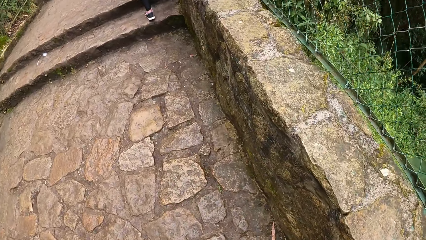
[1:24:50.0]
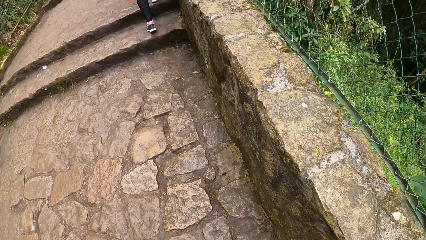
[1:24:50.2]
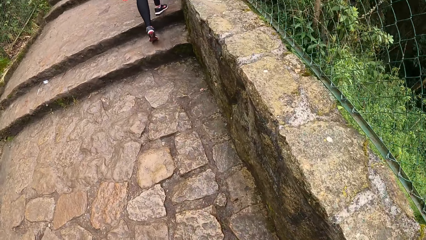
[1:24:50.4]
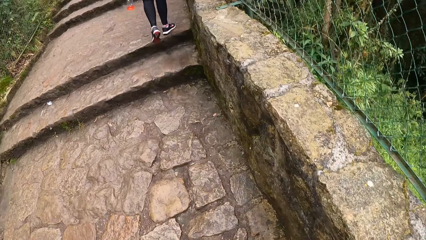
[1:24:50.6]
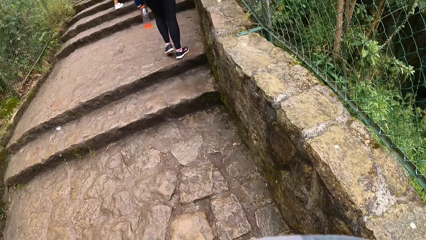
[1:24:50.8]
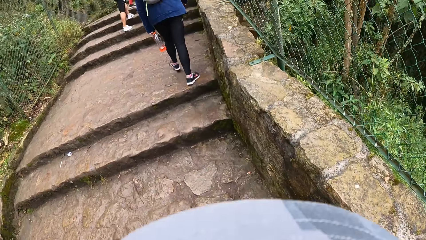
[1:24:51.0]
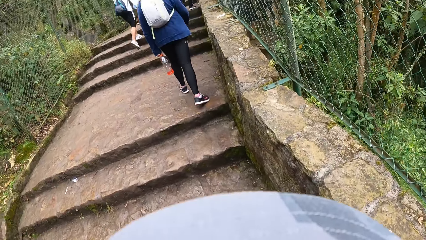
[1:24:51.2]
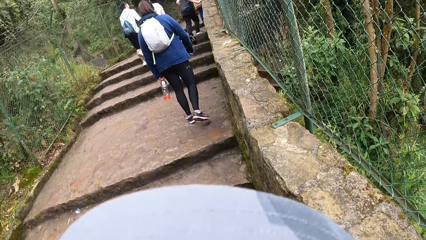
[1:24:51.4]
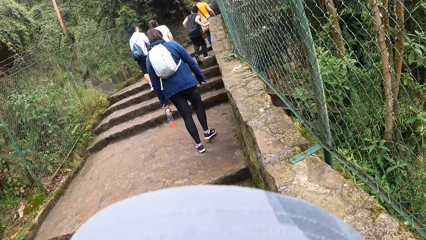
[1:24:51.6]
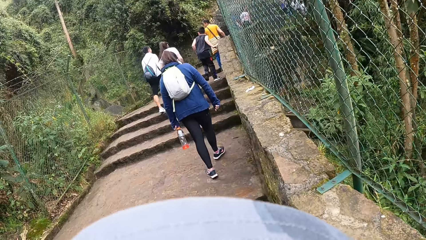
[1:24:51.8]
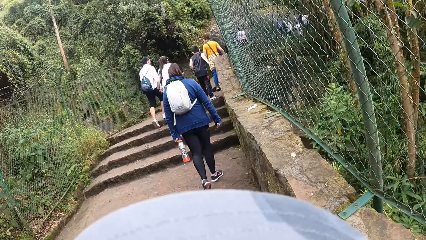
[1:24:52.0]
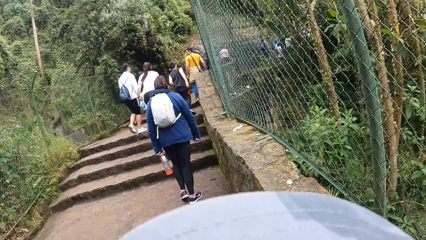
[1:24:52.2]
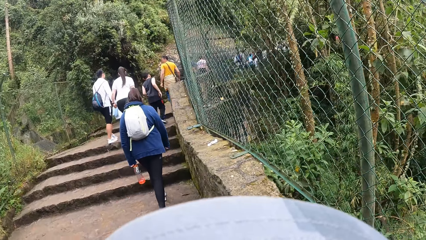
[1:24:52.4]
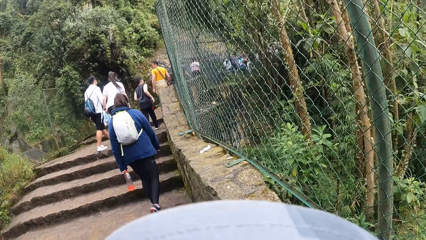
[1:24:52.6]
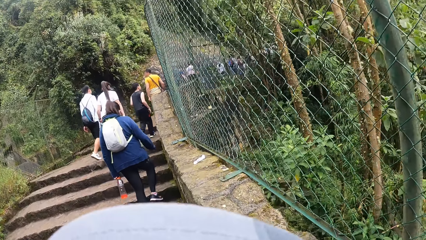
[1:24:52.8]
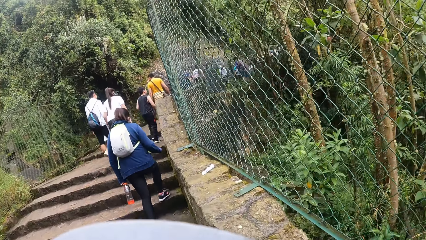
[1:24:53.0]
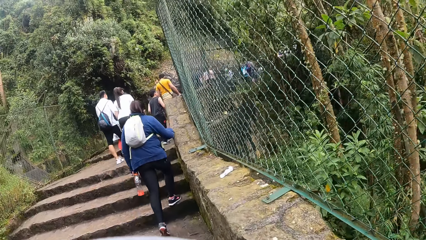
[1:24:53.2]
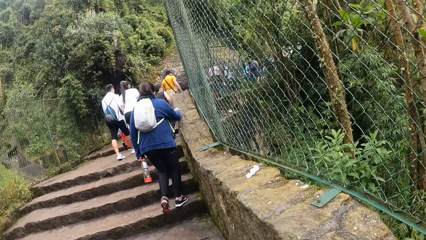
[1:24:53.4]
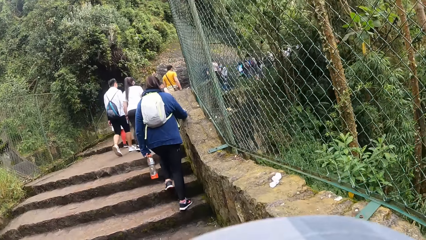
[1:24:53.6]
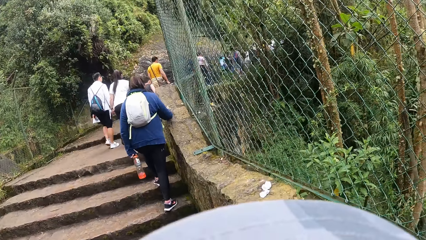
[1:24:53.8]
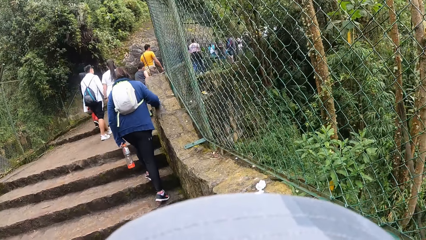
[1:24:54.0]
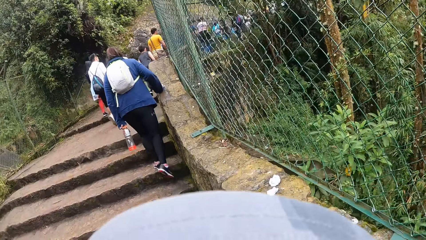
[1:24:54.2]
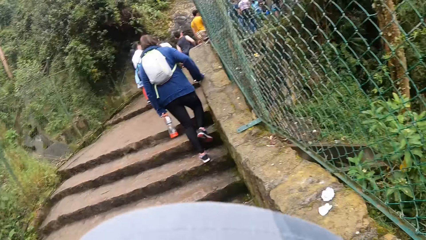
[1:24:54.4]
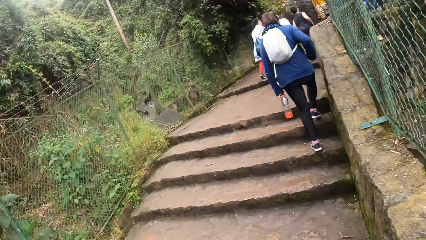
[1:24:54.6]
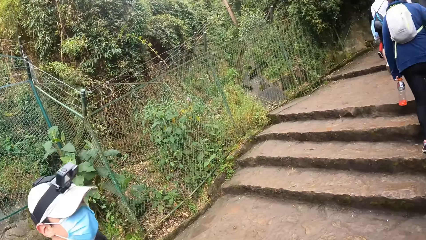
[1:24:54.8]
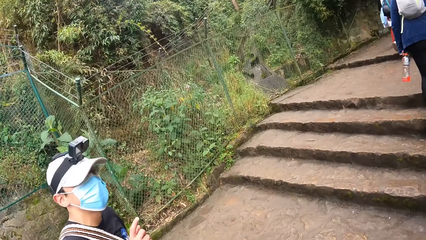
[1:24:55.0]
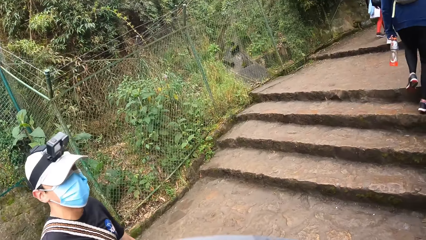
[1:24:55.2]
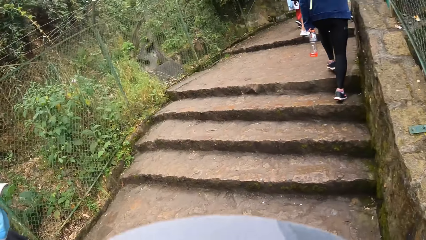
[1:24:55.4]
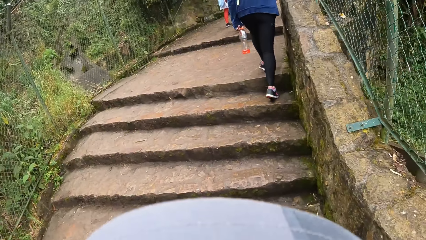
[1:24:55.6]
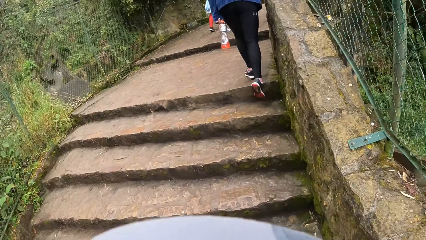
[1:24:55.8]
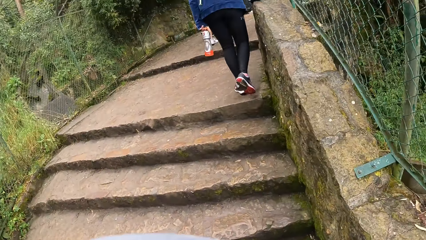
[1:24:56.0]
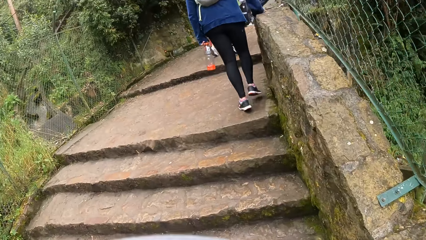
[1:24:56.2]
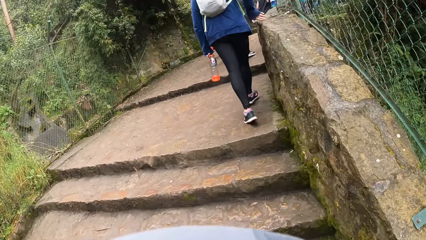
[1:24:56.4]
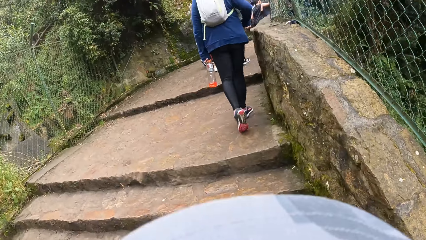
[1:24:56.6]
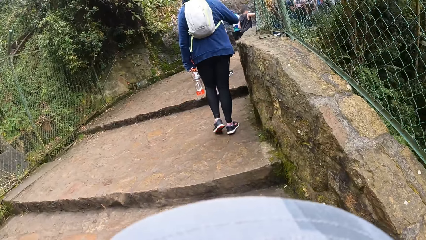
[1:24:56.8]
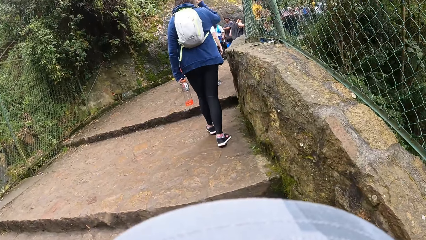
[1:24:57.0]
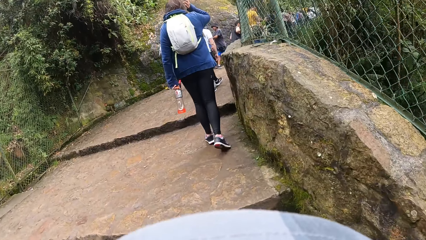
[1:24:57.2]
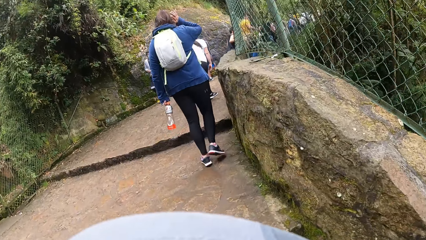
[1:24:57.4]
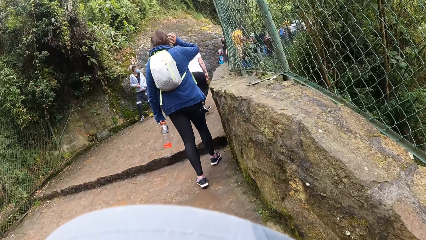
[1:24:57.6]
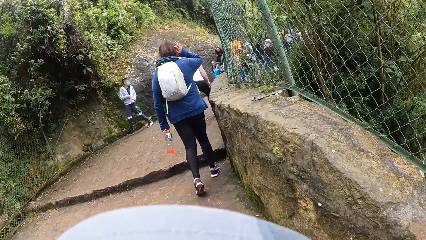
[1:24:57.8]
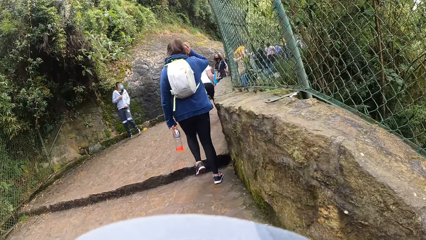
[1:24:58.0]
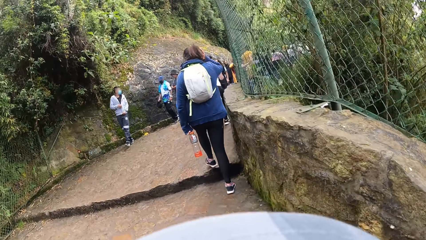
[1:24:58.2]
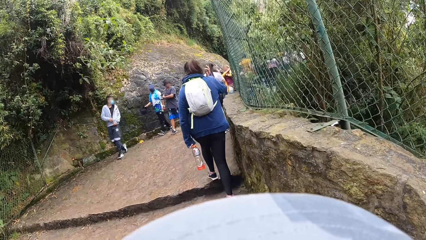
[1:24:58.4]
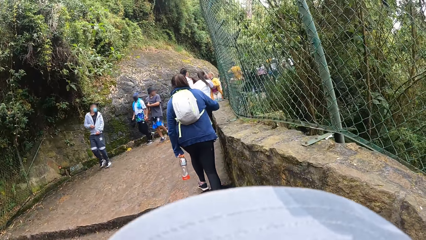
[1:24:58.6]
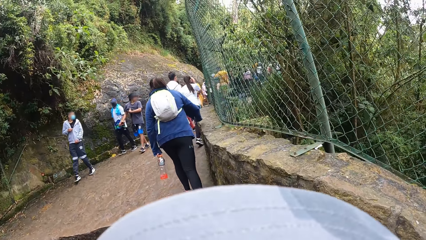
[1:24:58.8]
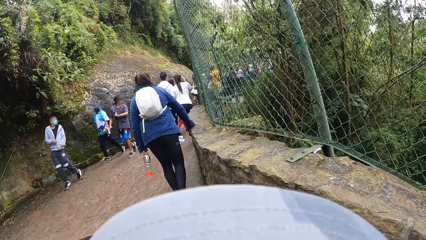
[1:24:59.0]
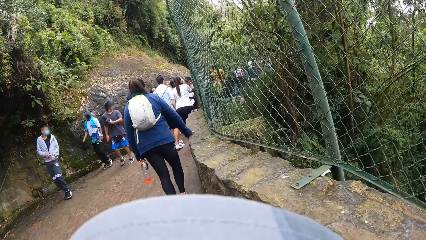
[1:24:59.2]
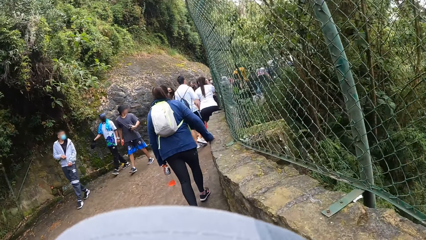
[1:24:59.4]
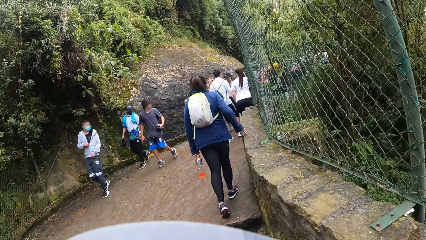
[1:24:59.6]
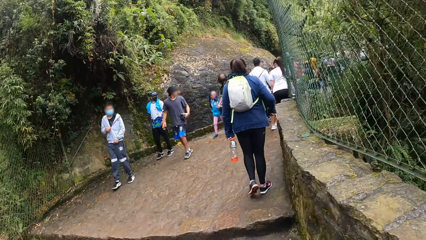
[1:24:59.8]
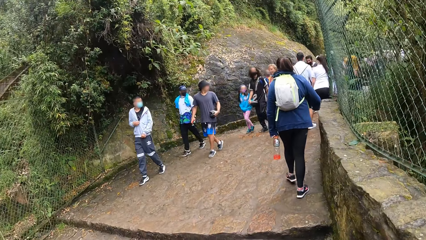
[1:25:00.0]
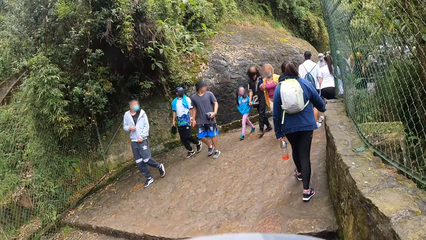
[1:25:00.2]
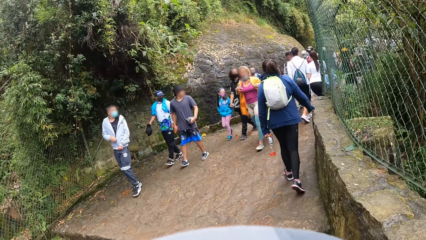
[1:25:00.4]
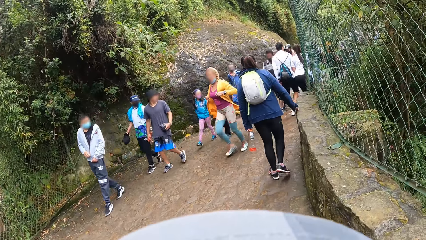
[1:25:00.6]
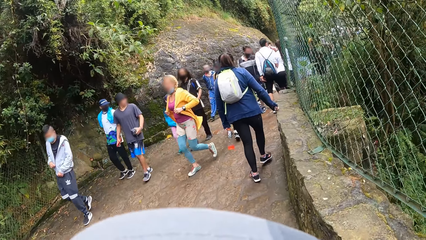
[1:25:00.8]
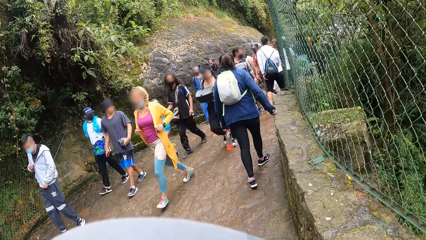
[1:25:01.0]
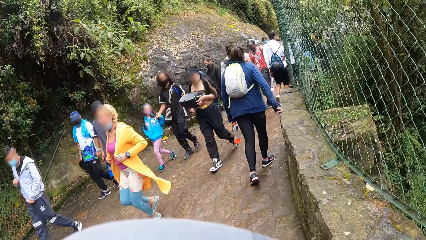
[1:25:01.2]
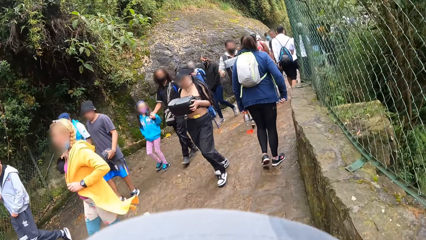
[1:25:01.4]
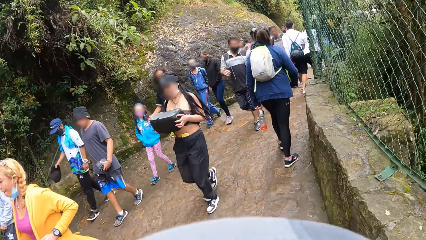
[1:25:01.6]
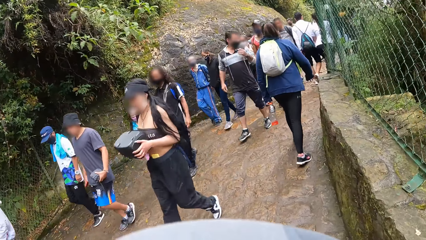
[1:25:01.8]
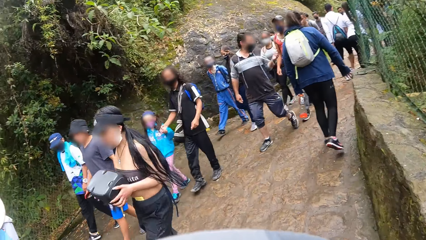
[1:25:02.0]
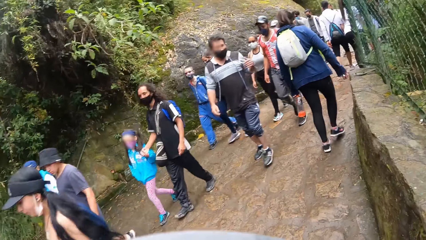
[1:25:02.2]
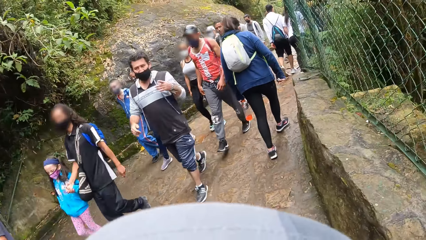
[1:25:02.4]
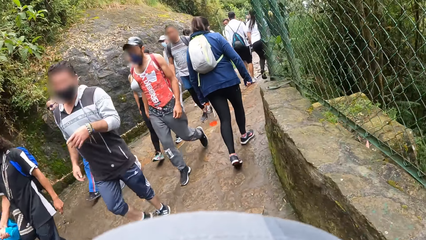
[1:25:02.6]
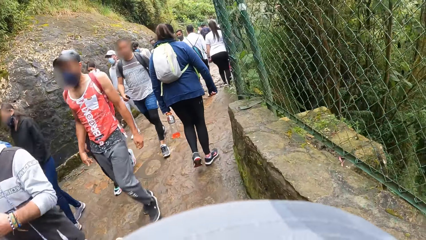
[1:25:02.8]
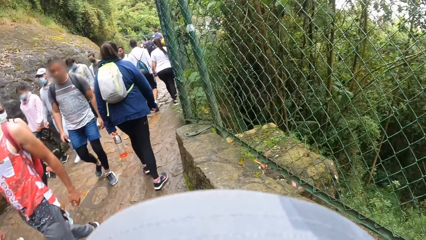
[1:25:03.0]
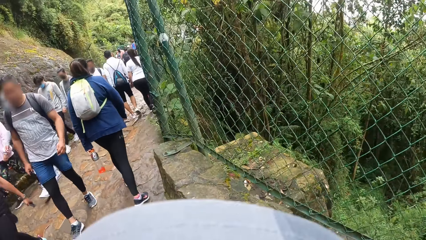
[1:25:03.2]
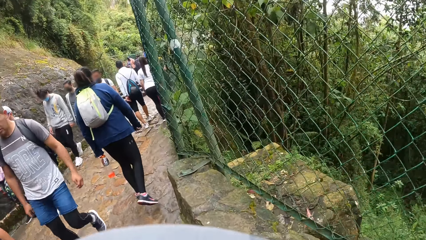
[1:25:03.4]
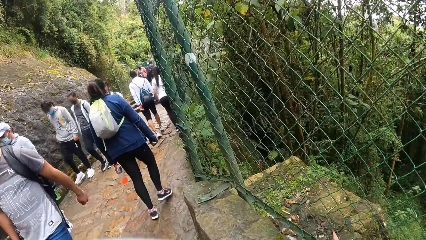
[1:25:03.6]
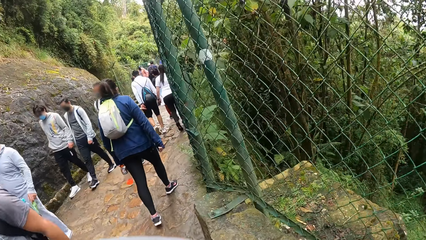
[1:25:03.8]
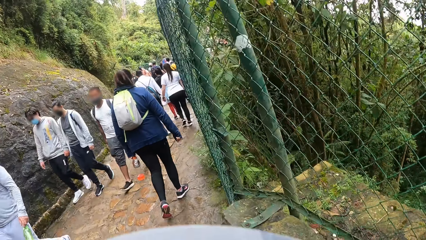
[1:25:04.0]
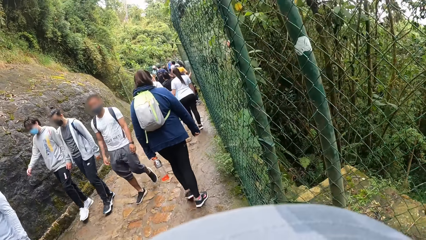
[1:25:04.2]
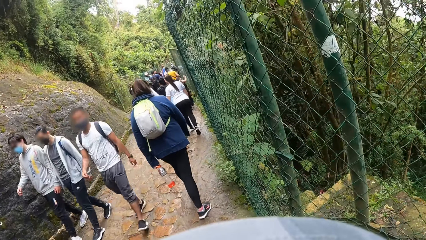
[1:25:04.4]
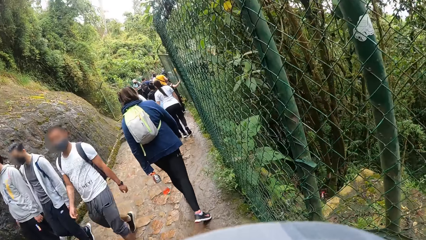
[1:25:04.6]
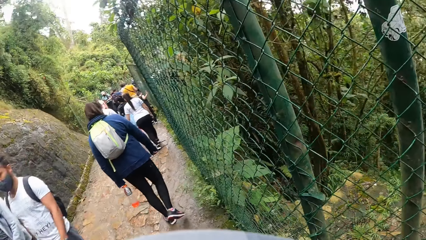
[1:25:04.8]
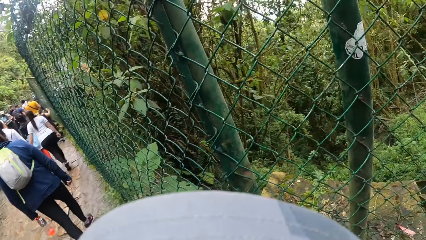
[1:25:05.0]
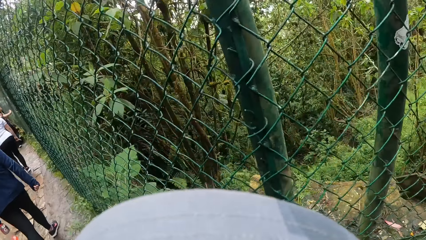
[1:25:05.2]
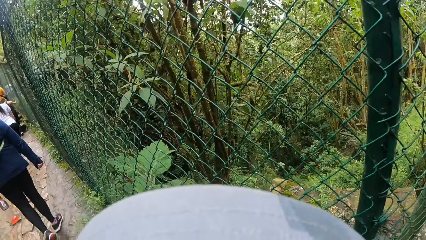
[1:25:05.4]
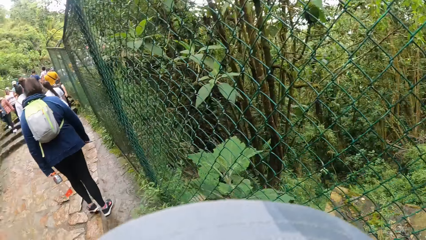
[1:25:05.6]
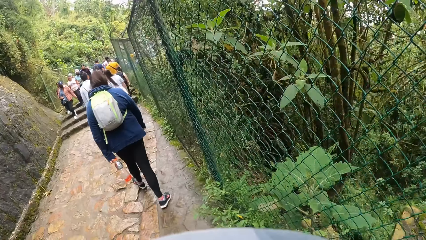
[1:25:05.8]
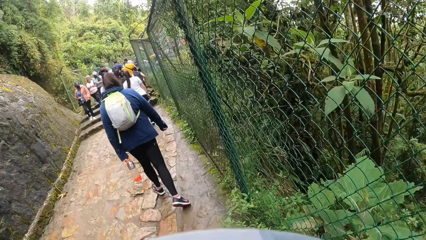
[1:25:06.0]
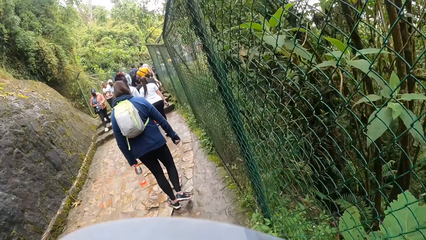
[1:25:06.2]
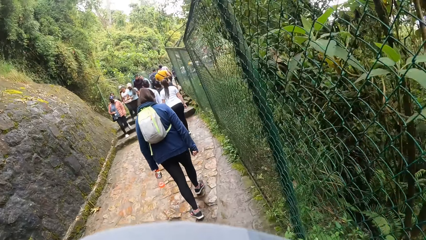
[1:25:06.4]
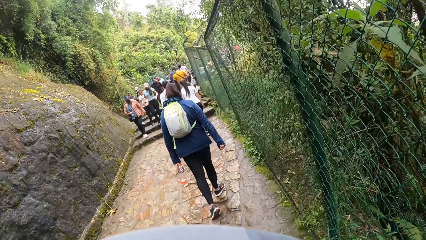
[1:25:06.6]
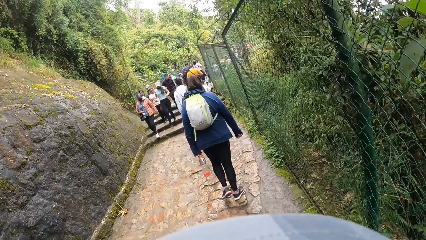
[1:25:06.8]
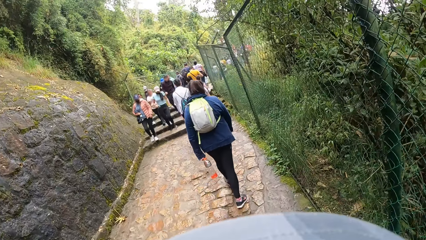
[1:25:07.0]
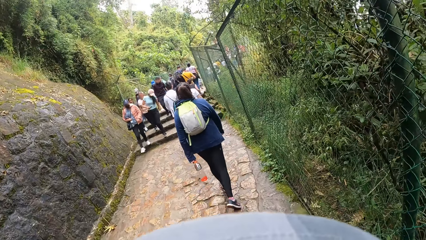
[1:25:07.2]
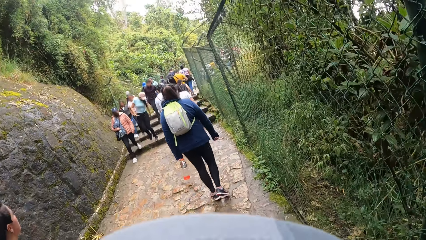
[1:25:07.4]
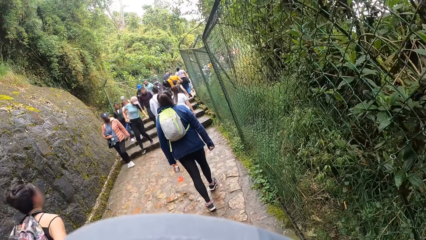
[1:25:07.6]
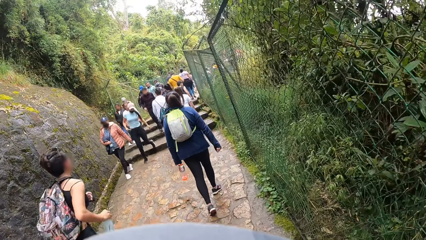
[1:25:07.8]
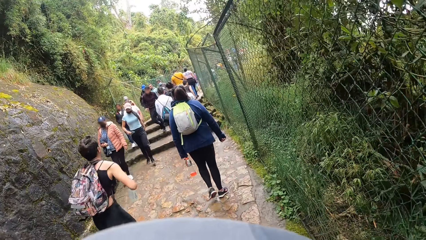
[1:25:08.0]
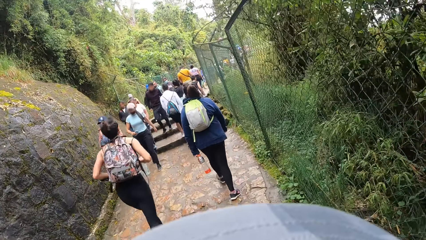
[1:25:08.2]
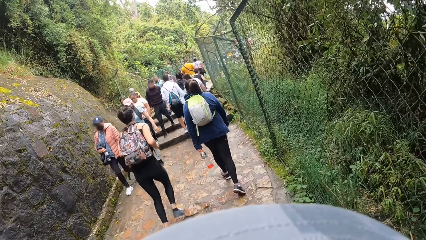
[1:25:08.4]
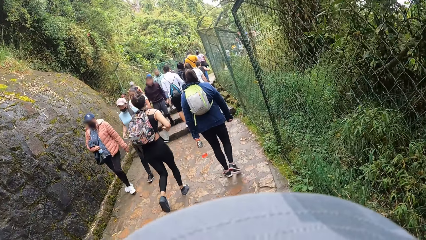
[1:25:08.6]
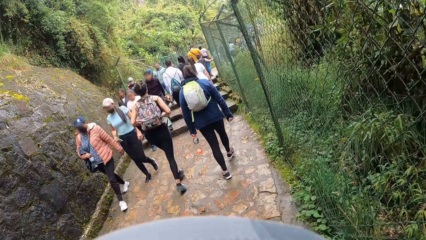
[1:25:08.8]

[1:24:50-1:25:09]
The camera wearer walks. A man walks. The camera wearer looks at the man and turns towards the man. They walk up the stairs and walk. They walk past a group of people on the walkway. They walk and look around.
